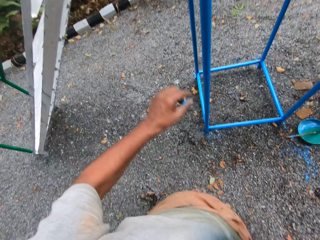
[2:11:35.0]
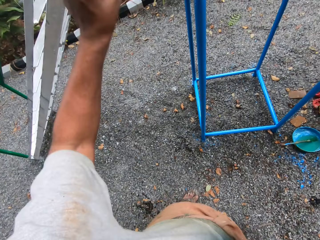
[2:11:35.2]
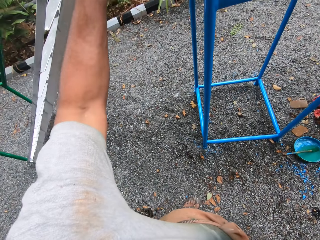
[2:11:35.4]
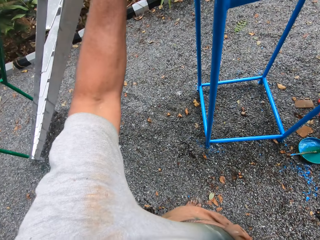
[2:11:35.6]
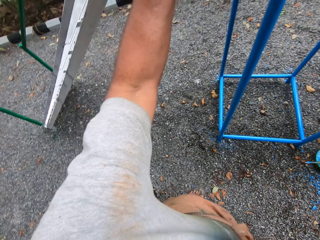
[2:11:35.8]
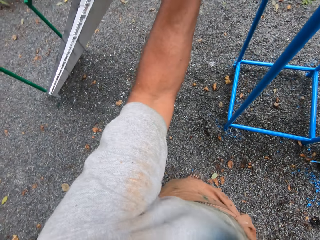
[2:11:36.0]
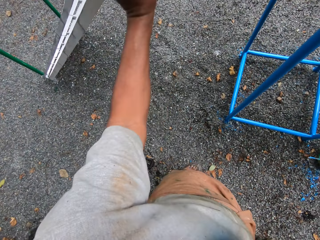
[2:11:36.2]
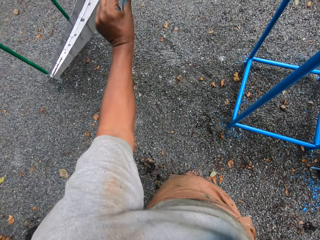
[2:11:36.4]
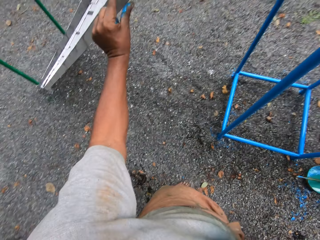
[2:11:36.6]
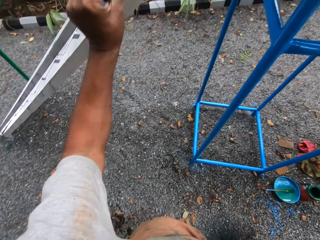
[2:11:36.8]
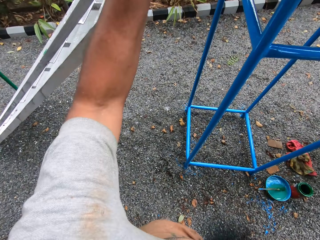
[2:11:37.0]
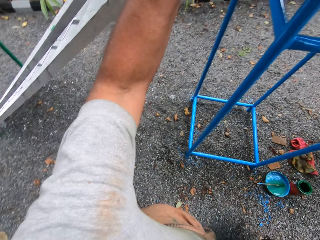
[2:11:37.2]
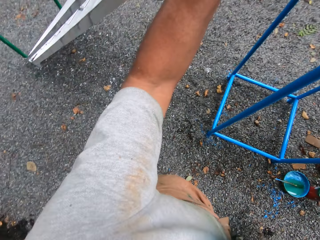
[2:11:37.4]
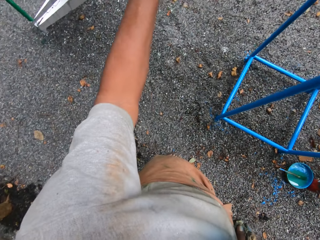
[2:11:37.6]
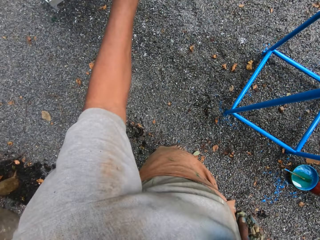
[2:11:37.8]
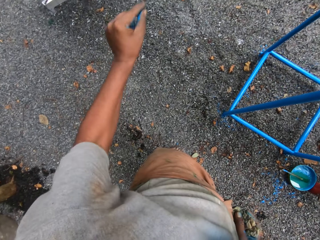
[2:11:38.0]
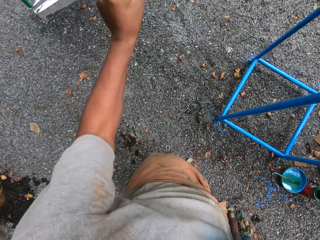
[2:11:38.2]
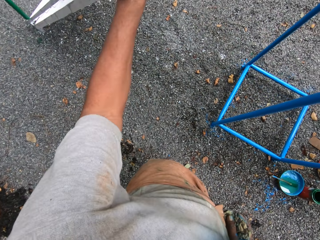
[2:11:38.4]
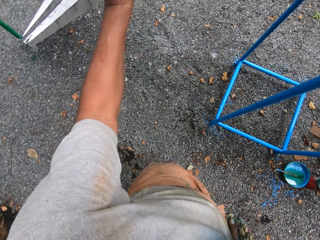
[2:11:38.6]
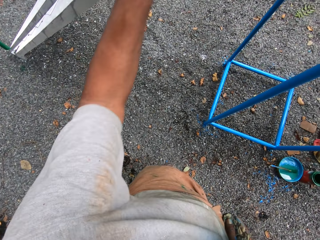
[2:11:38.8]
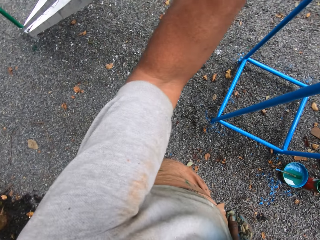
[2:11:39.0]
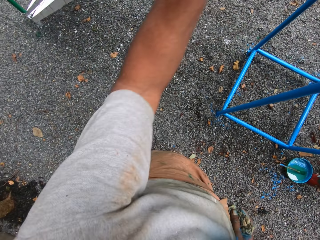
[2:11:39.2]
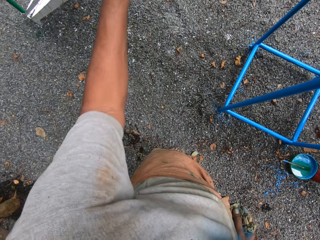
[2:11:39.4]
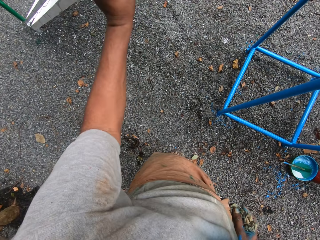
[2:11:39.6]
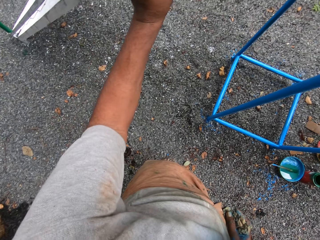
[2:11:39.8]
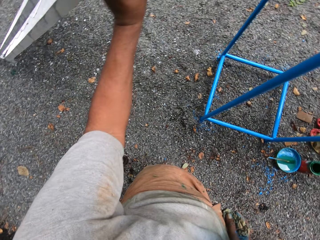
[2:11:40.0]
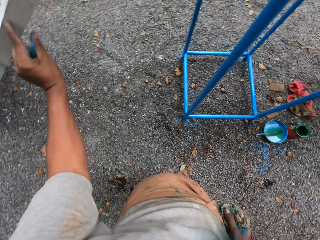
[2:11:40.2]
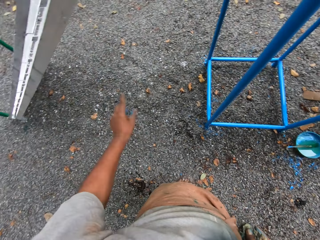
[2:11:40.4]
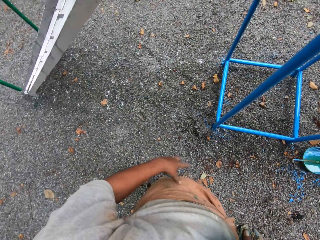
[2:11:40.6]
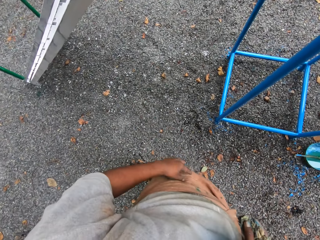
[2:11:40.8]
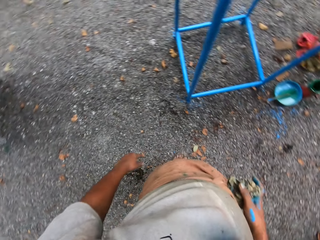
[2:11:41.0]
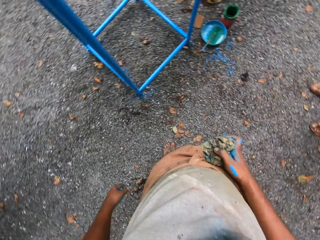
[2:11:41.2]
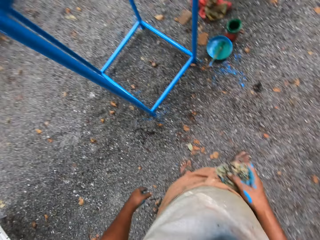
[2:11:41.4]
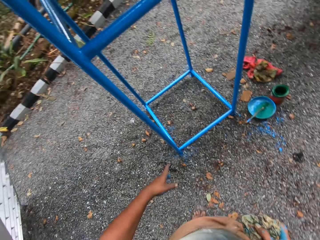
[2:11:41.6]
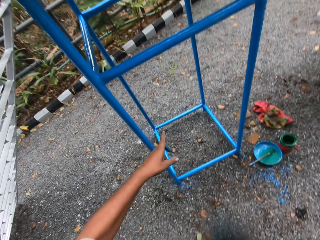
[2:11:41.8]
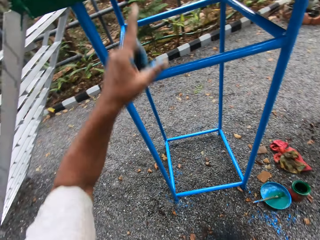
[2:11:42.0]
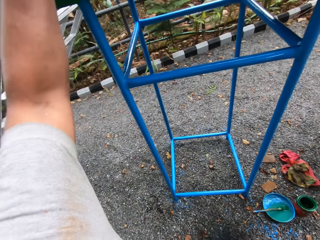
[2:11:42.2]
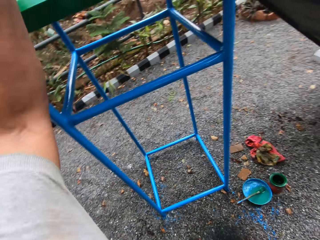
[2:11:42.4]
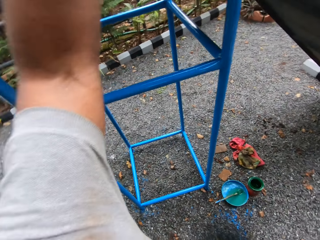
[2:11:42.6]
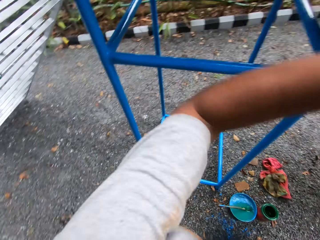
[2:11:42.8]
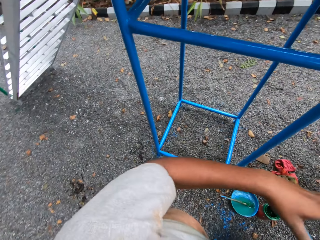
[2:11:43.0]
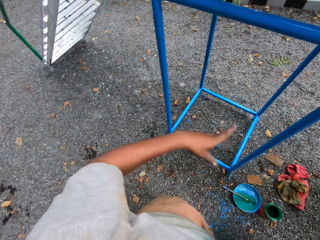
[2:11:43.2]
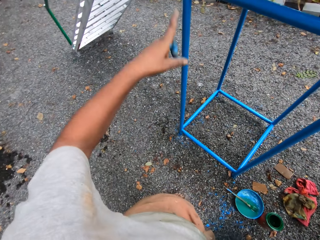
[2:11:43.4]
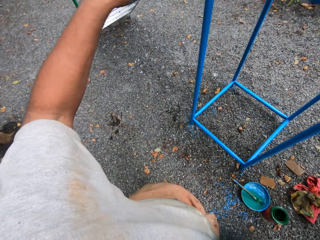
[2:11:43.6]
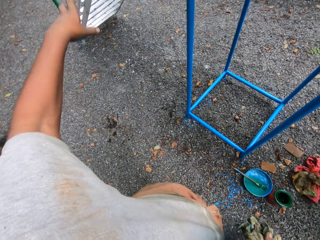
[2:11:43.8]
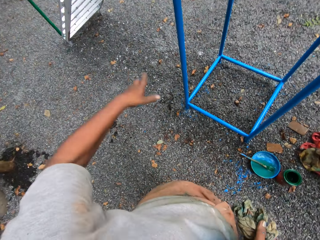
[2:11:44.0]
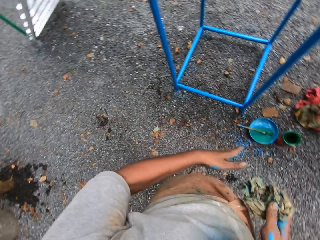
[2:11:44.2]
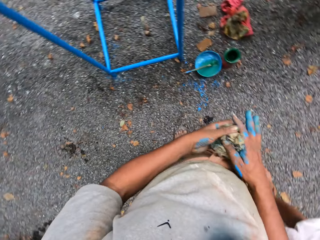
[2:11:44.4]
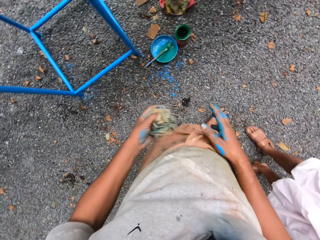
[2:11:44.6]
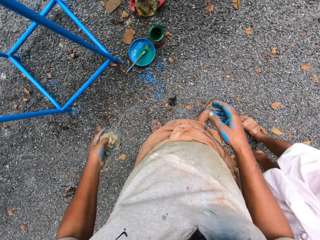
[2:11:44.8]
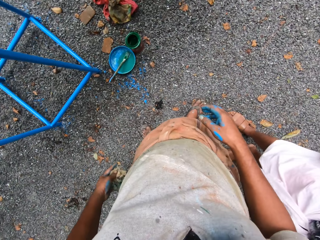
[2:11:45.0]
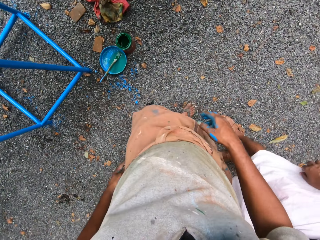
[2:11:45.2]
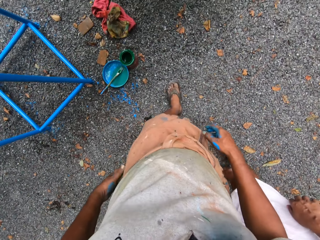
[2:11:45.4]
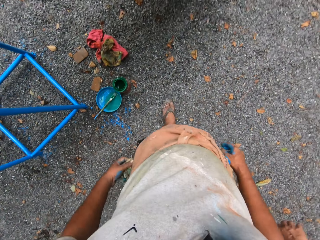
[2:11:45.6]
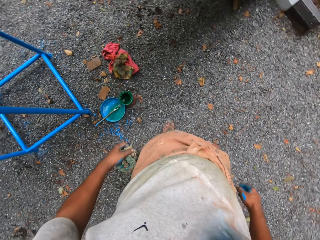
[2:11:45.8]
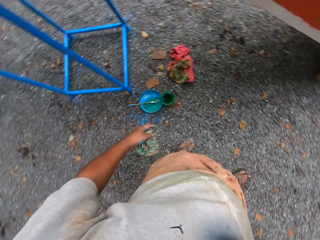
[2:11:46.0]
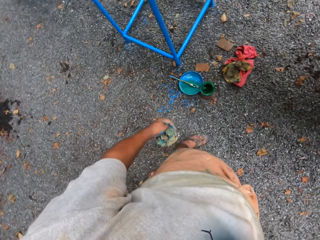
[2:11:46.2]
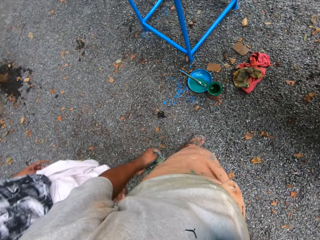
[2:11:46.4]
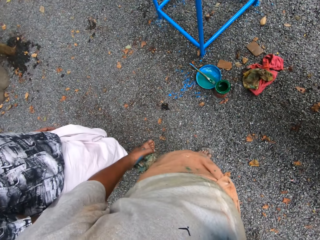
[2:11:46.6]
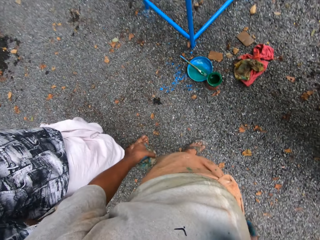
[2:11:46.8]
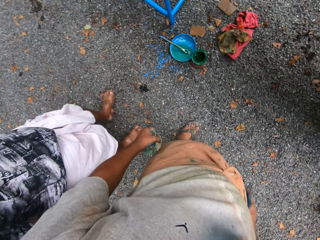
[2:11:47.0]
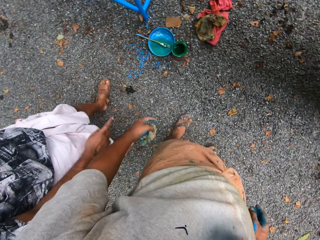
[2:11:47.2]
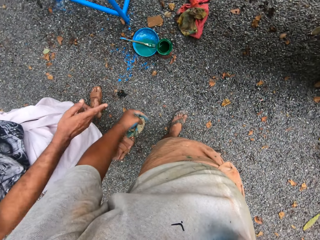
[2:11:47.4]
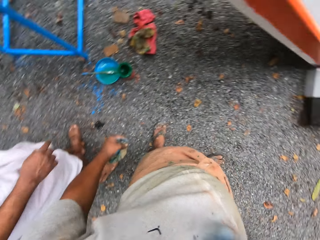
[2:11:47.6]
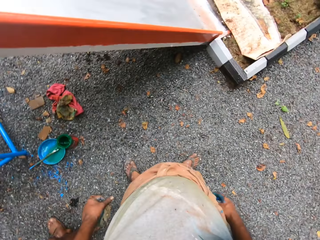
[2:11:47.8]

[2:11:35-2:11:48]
The camera wearer gestures with his left hand. He takes the cloth from his right hand with his left hand.

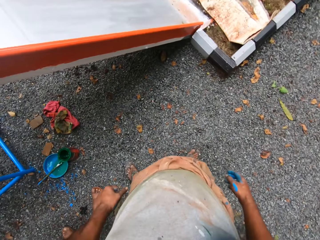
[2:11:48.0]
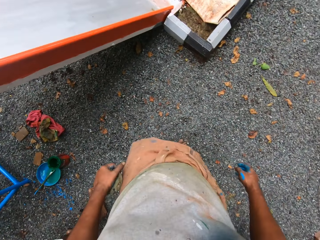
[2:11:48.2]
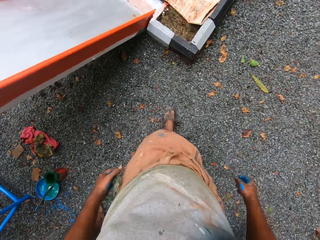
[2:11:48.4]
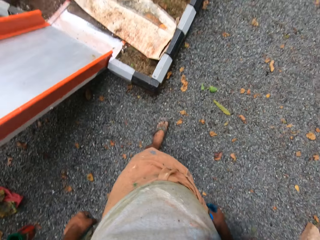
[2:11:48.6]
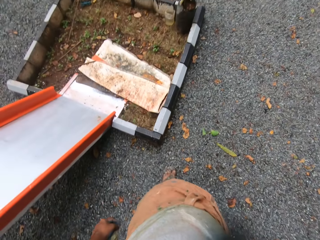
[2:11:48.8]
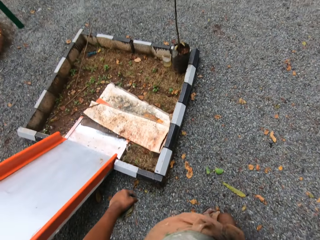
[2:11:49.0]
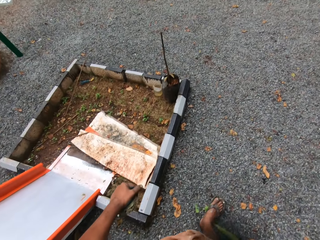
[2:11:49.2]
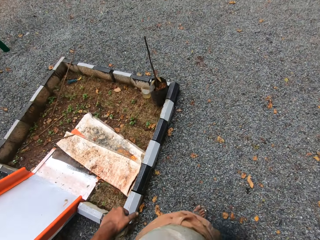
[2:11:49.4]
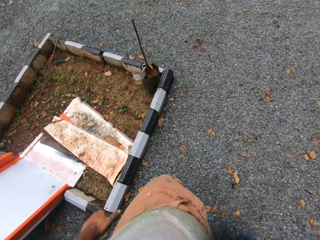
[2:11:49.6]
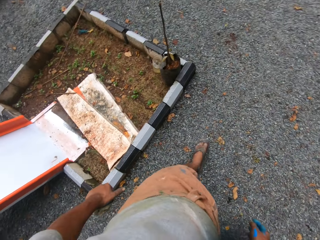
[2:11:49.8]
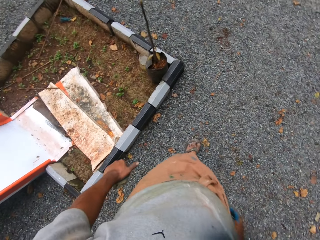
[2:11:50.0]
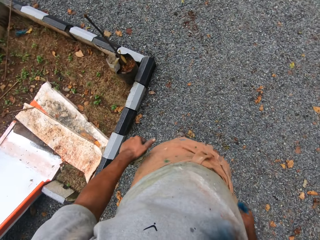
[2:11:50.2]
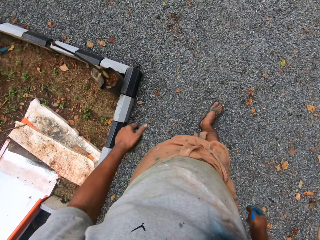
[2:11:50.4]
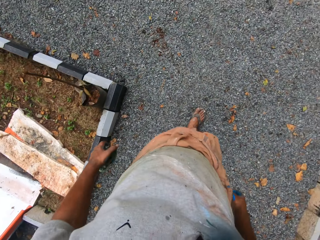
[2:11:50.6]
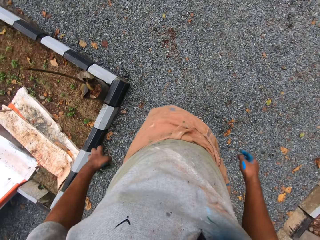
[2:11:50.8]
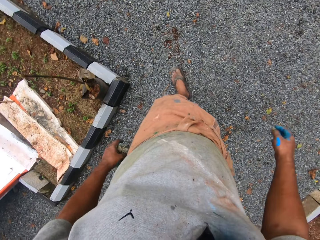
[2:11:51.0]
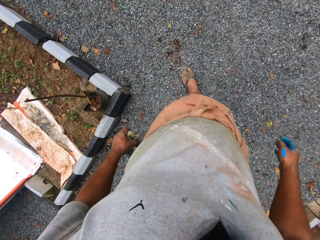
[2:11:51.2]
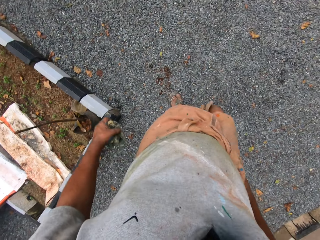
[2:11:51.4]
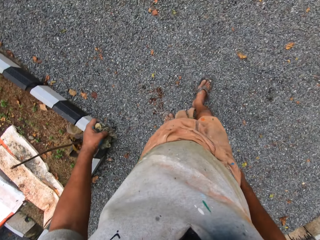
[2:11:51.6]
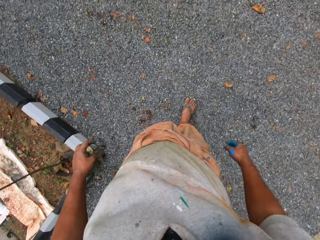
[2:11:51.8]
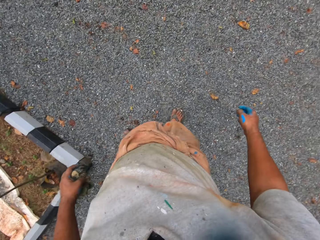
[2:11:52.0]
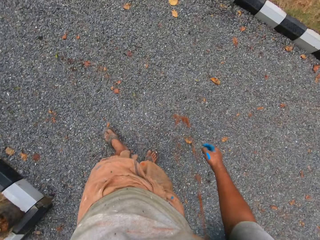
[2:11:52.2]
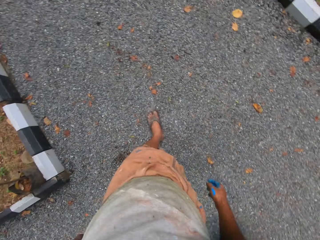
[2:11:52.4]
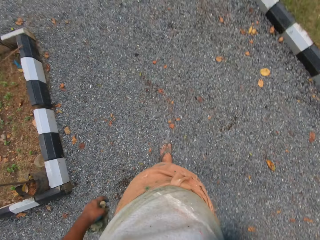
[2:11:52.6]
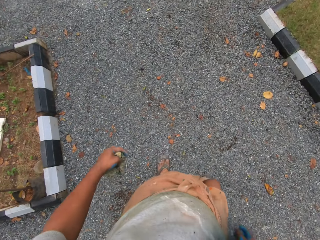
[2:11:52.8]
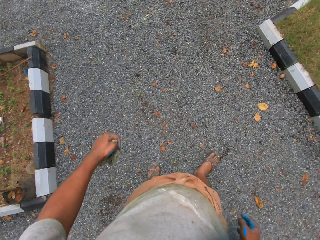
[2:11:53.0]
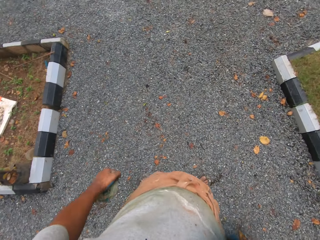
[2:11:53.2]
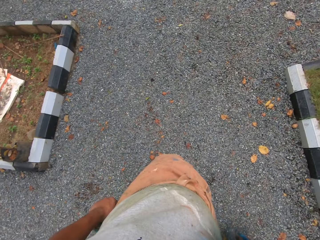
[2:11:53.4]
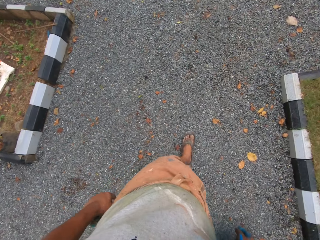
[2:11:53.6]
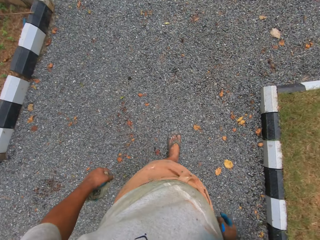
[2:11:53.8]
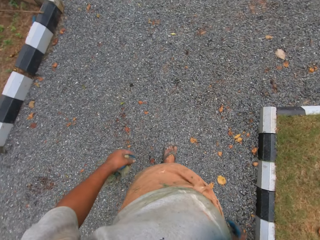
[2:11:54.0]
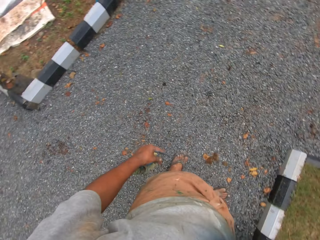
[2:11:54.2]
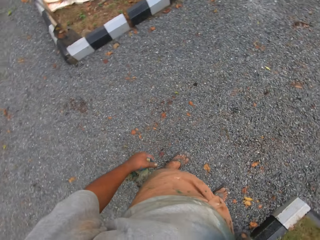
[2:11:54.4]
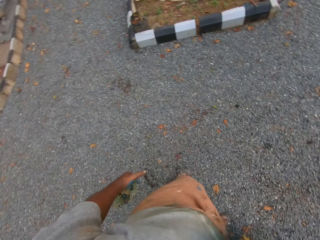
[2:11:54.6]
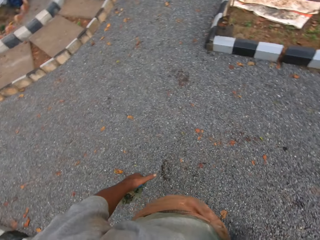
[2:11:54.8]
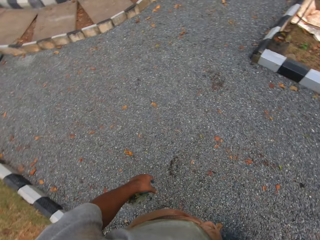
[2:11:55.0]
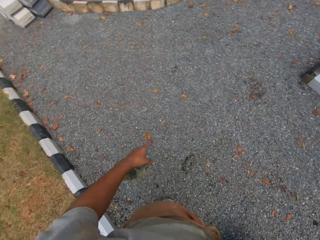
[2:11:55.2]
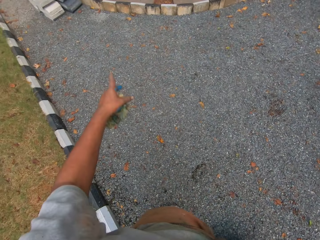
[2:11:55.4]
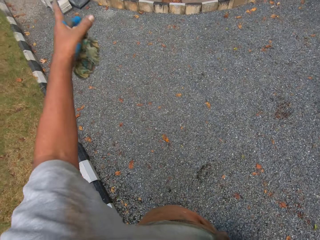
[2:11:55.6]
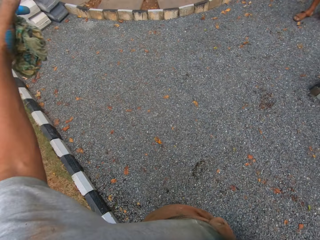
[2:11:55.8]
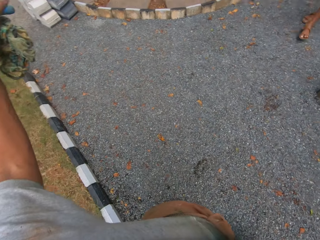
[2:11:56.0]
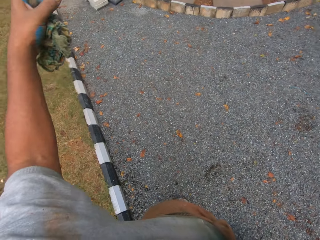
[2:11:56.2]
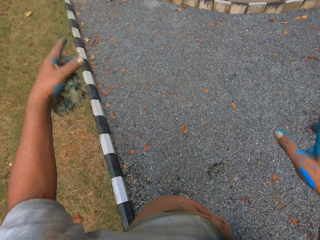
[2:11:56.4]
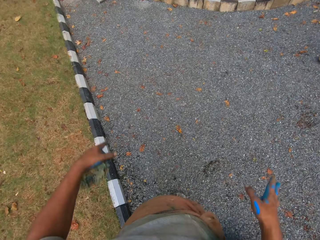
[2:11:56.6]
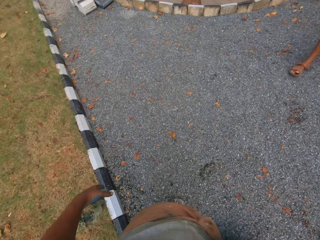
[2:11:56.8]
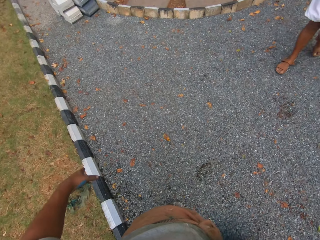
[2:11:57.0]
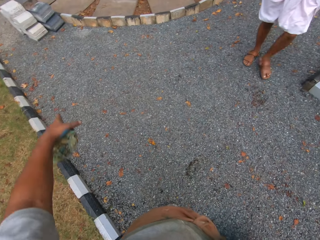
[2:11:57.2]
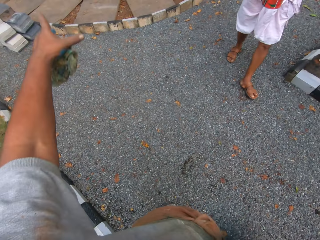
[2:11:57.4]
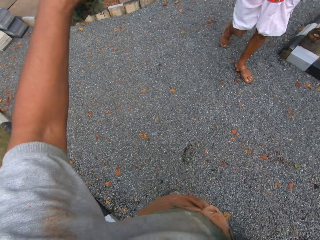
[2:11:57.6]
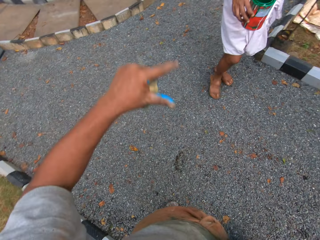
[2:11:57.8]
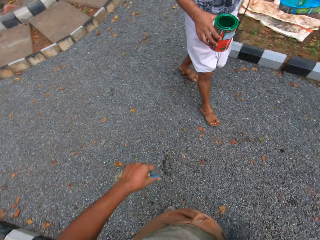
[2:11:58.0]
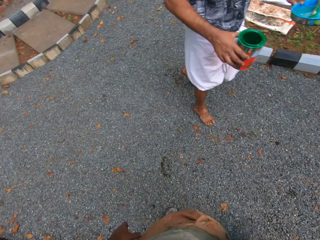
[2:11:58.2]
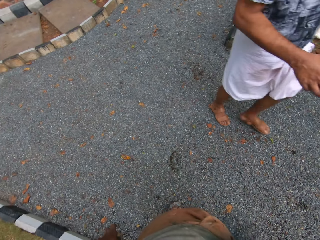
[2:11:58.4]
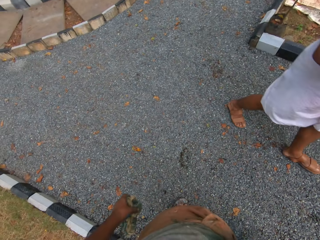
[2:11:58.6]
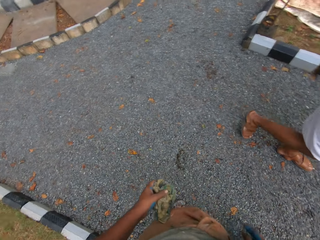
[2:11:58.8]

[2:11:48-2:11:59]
The camera wearer walks around. They gesture with both hands. They talk to a man.
